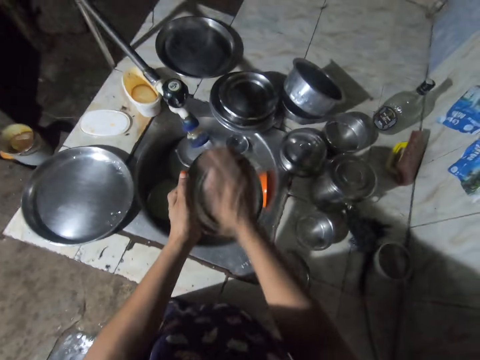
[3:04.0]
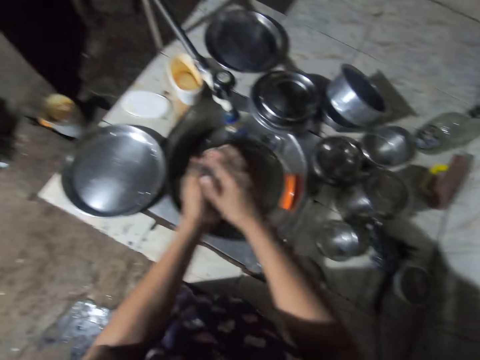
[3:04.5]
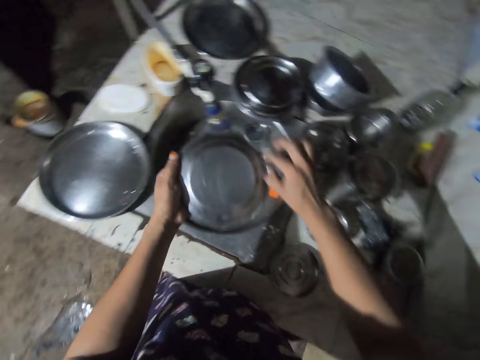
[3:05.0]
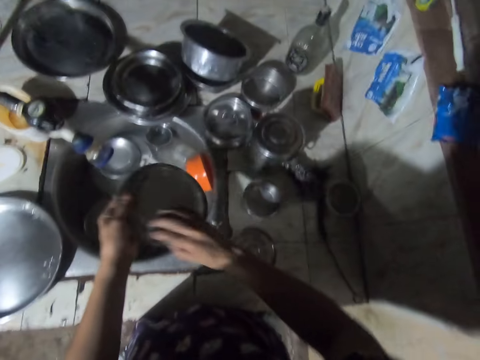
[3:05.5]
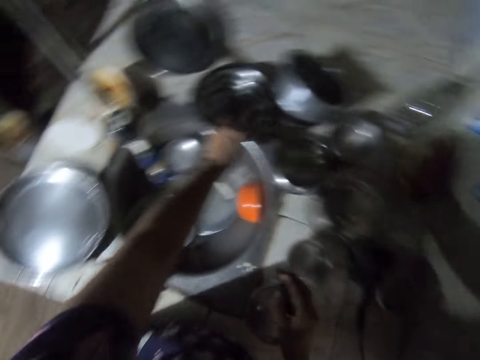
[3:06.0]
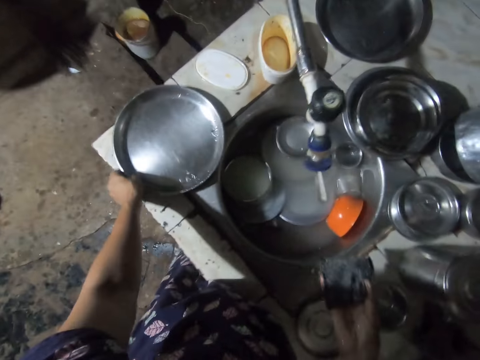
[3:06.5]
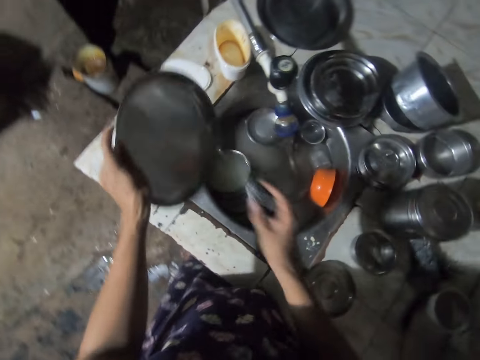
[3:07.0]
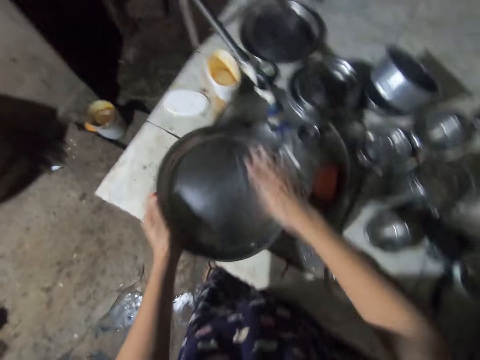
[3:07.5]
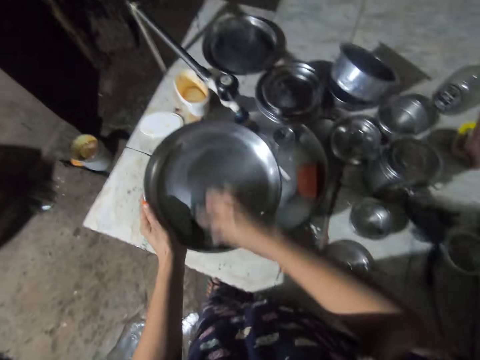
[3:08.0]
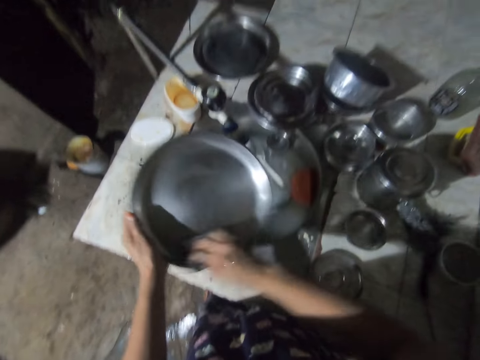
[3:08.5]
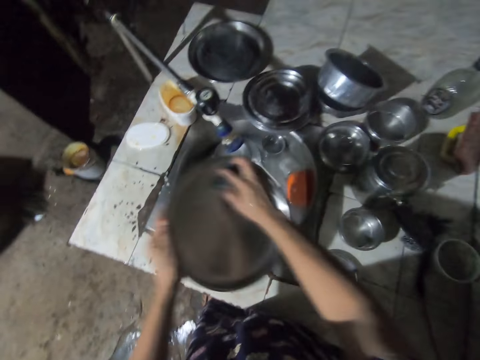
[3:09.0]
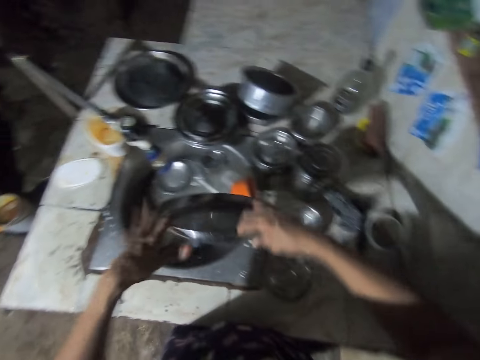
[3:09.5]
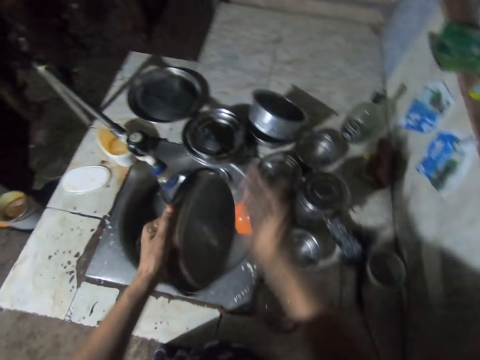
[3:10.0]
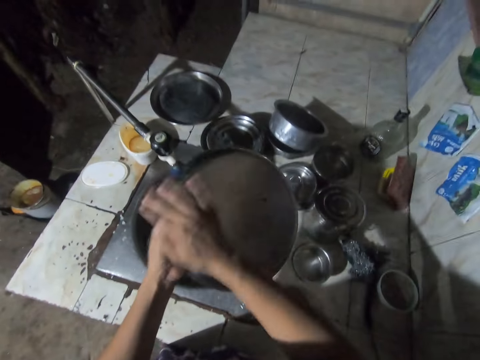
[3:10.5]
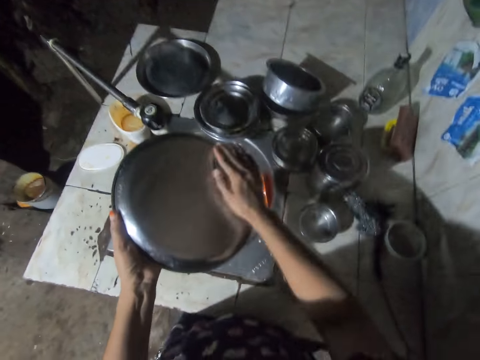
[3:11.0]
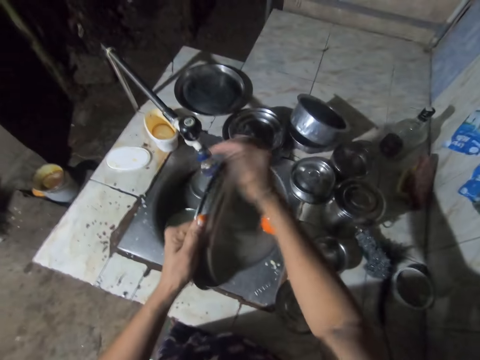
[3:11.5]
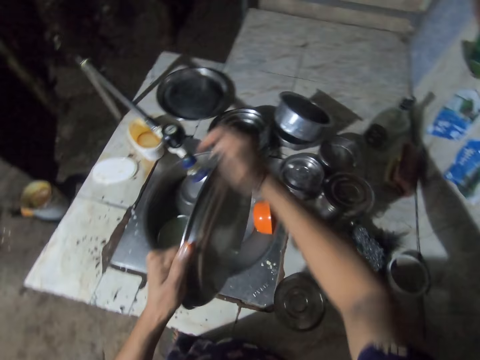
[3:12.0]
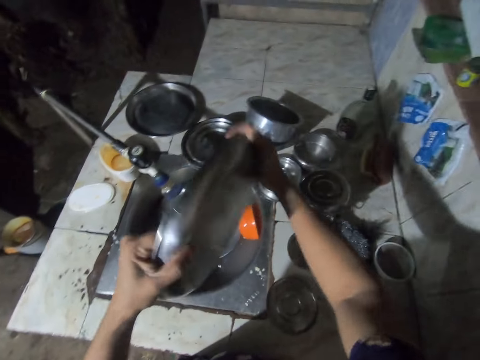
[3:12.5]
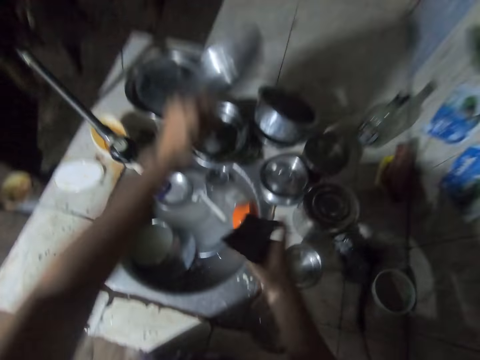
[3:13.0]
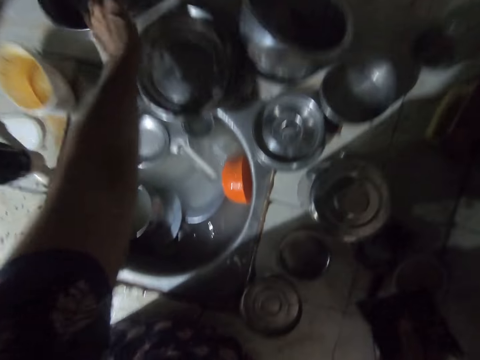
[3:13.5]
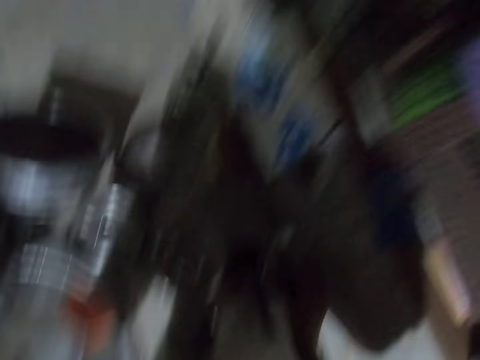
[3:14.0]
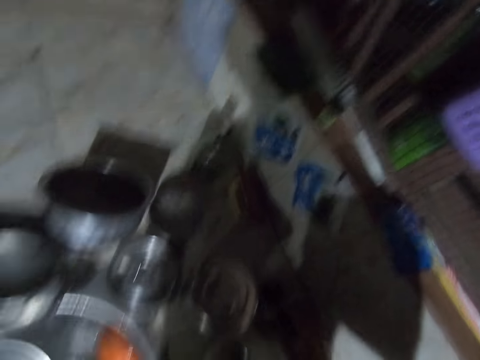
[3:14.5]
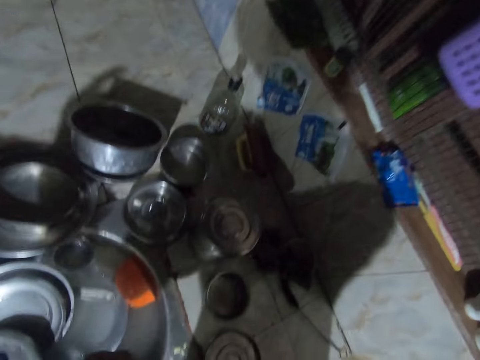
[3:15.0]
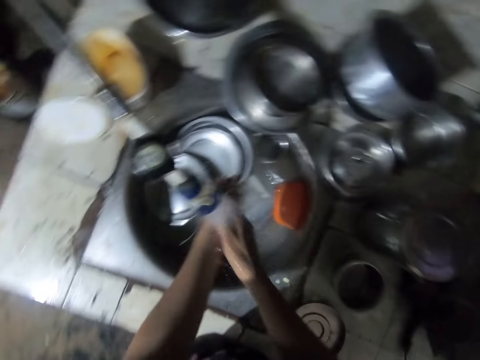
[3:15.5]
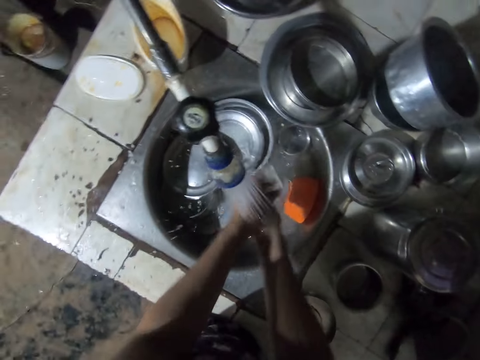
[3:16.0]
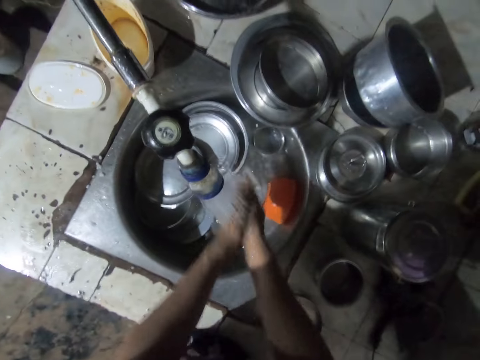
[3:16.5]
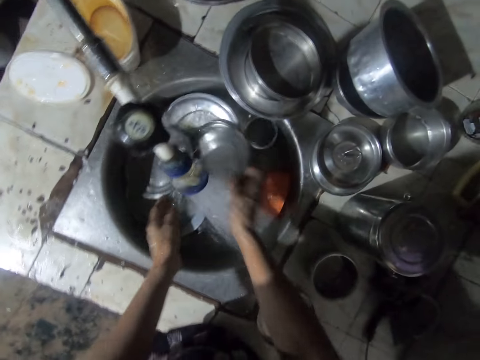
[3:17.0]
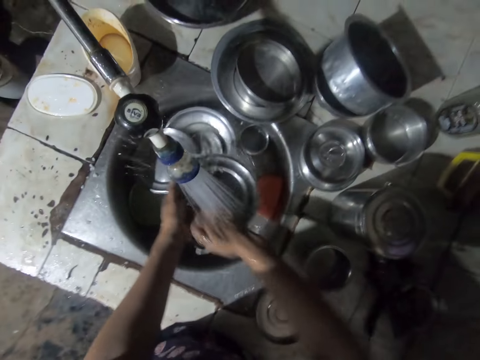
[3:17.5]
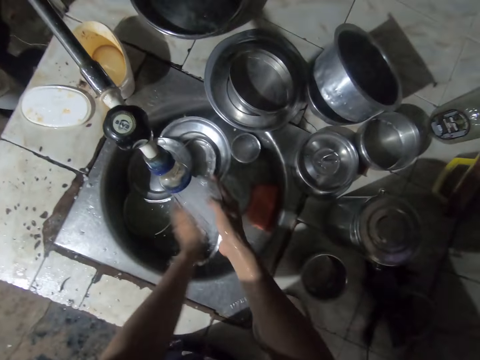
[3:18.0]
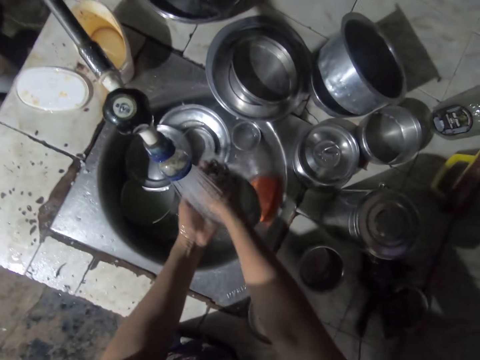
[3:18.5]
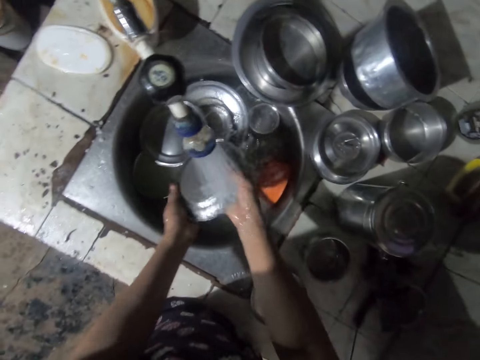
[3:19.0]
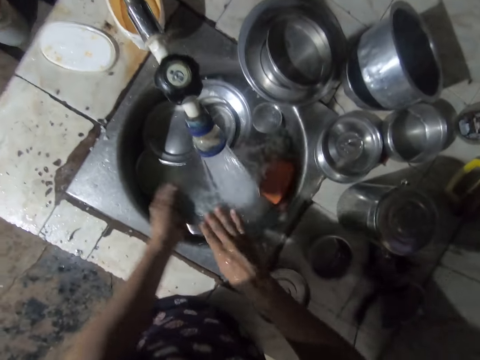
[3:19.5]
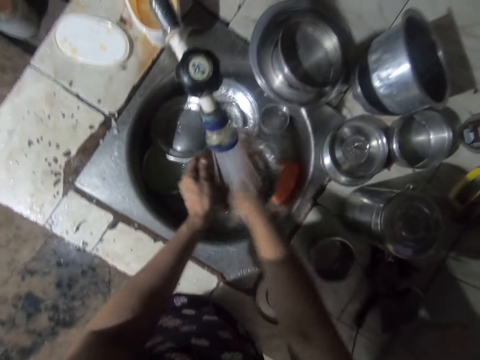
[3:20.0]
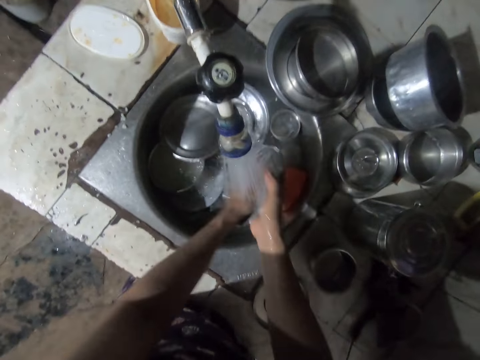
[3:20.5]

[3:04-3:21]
The camera wearer places a plate on top of a plate with the left hand. She picks a tray from the kitchen counter with the left hand. She washes the tray with a washing sponge. She places the tray on top of a tray with the right hand. She washes her hands with tap water. She picks up a plate. She rinses the plate on a sink with tap water.

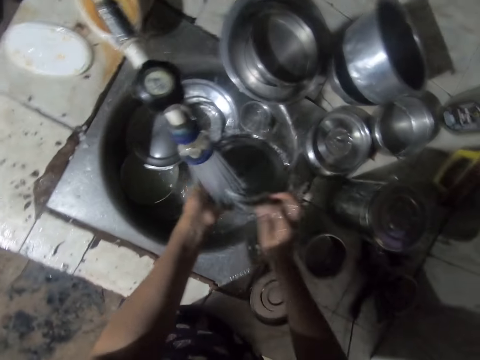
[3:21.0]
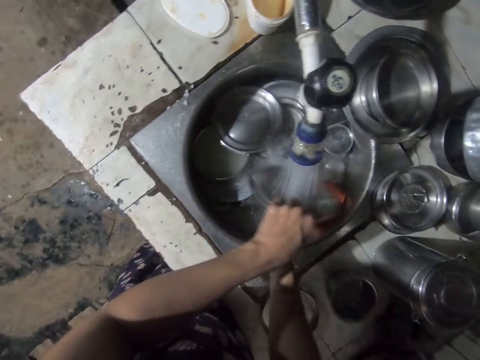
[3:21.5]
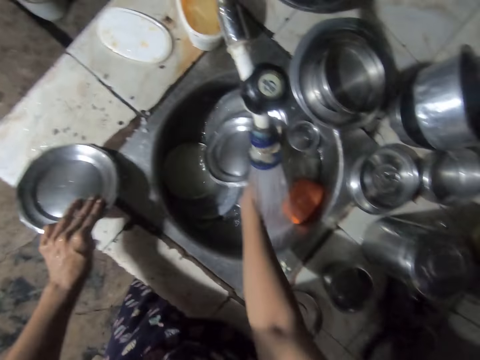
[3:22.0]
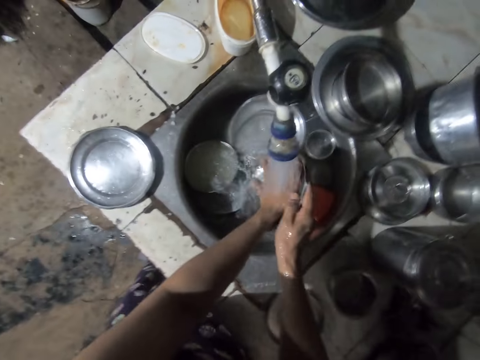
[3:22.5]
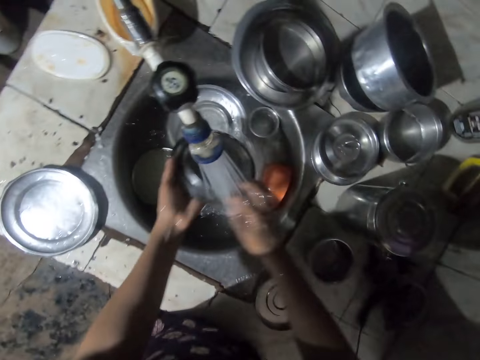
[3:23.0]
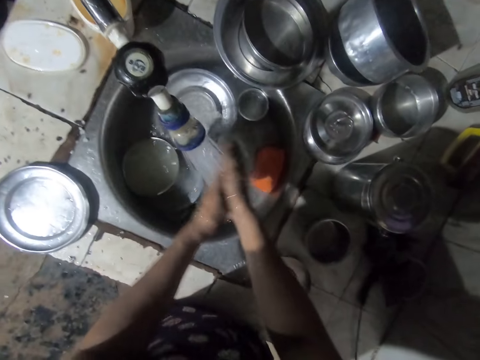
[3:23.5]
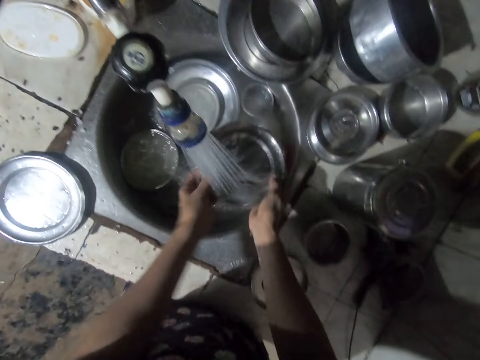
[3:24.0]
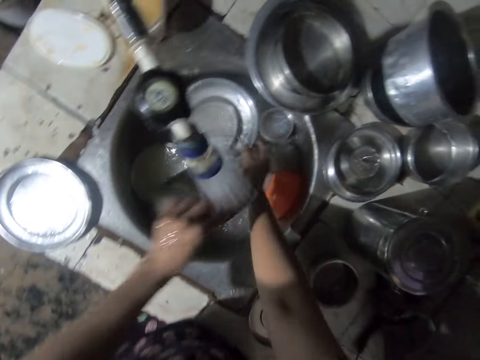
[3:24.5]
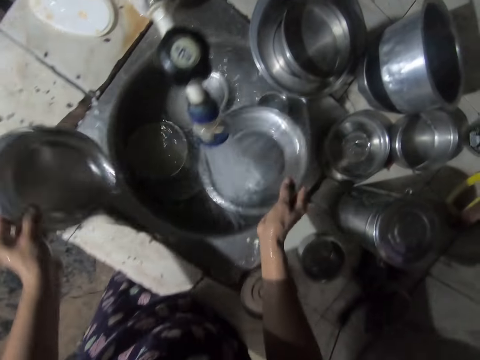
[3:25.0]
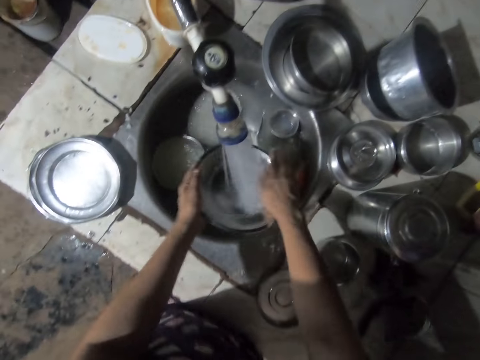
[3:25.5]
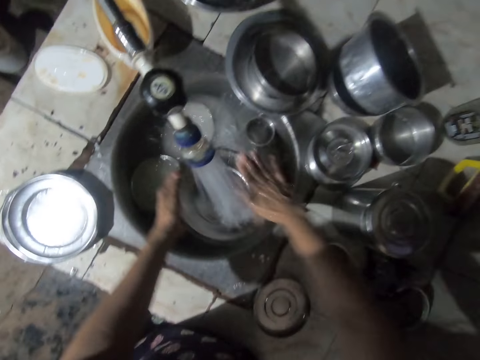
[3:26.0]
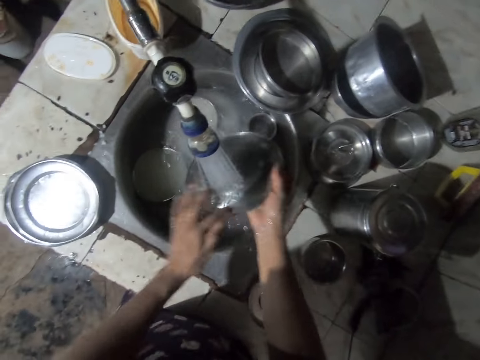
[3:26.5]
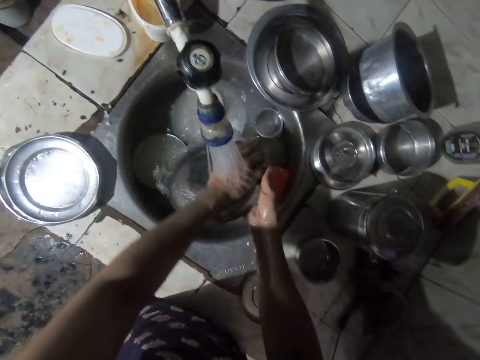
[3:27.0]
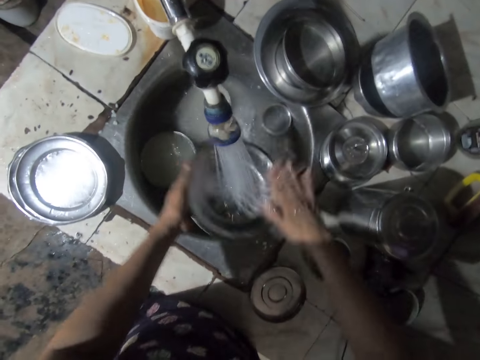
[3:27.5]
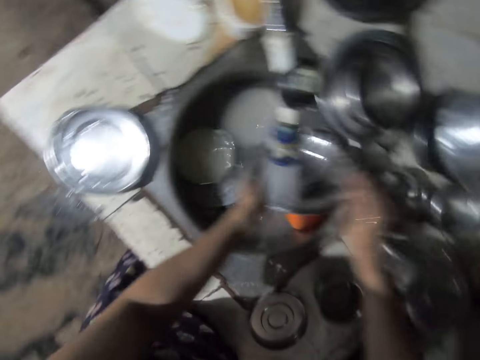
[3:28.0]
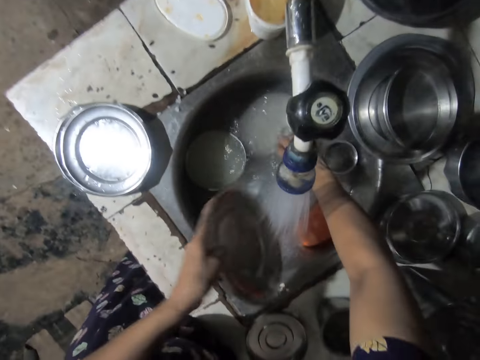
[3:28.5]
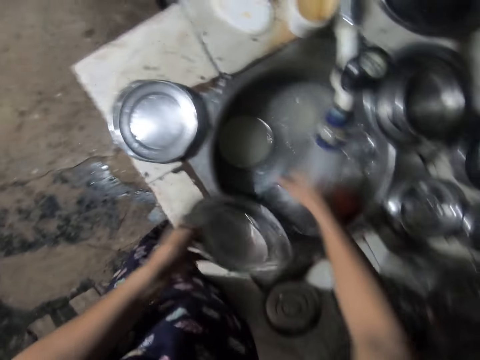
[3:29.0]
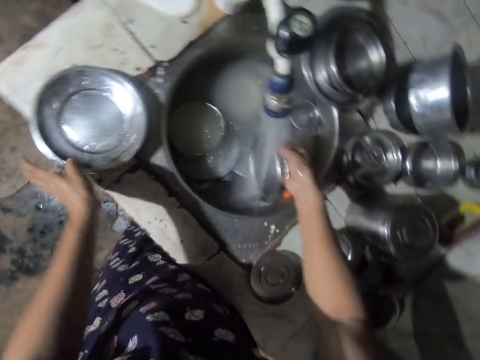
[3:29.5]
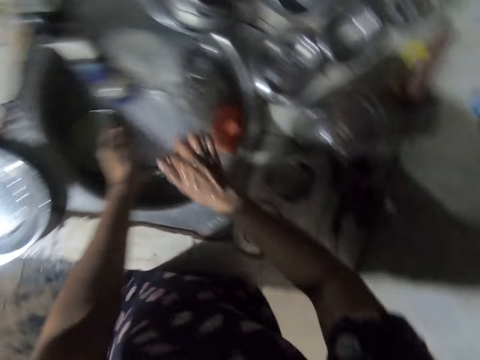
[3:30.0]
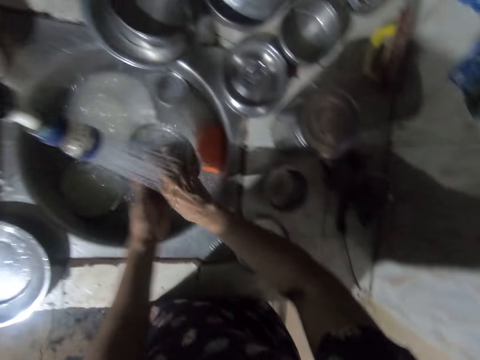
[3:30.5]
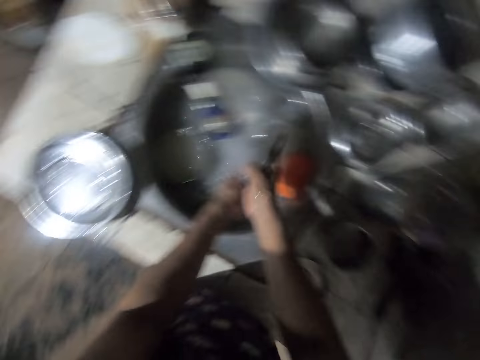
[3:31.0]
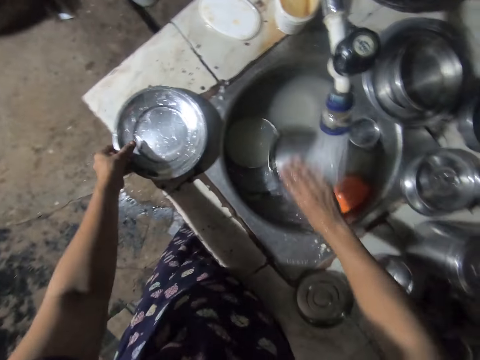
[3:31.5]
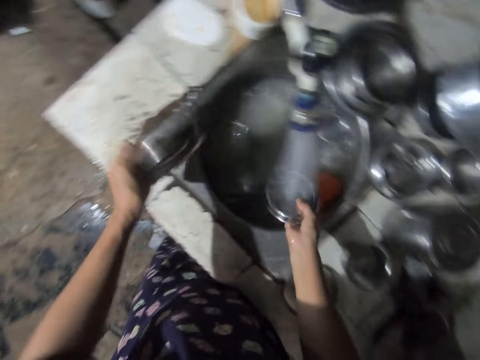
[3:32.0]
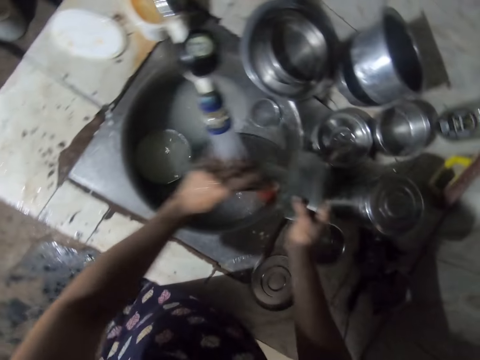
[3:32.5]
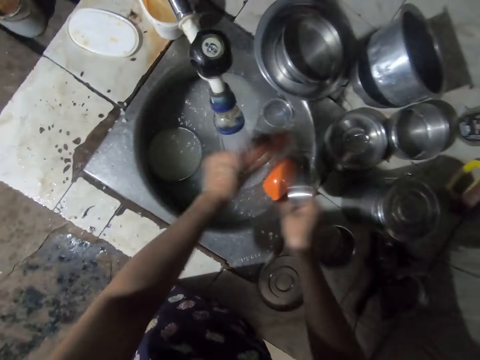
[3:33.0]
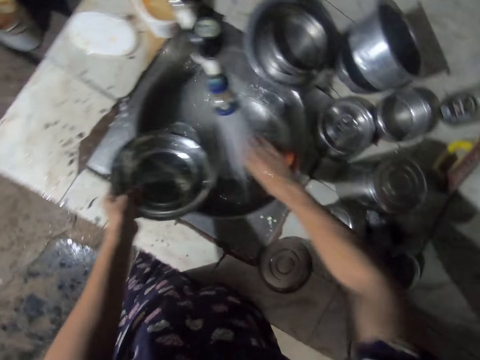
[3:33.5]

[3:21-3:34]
The camera wearer places a plate on the kitchen counter with the left hand. They pick a plate from the kitchen sink with the right hand. They rinse the plate on a sink with tap water. They pick up a plate with the right hand. They place the plate on top of a plate on the kitchen counter. They rinse a plate on the sink with tap water. They pick a plate from the kitchen sink with the right hand. They place the plate on top of a plate on the kitchen counter with the left hand. They rinse a plate on the sink with tap water. They pick a bowl from the kitchen counter with the left hand. They rinse the bowl on the sink with tap water.
